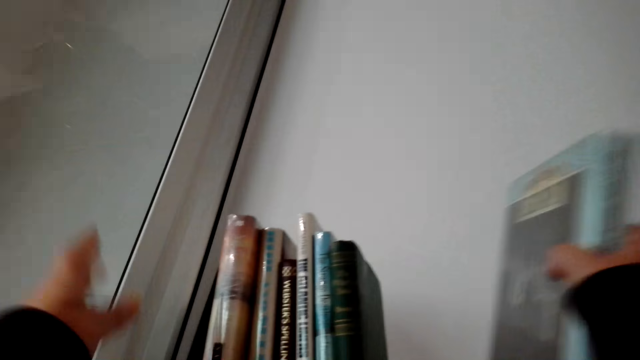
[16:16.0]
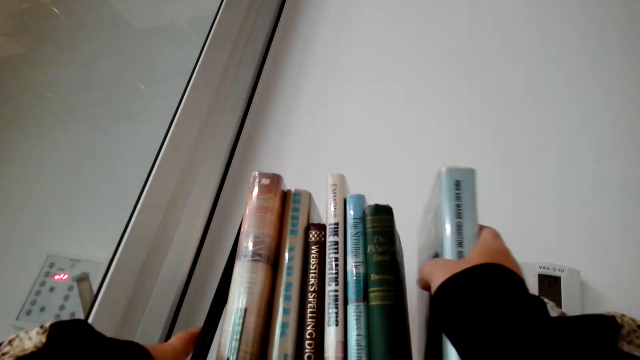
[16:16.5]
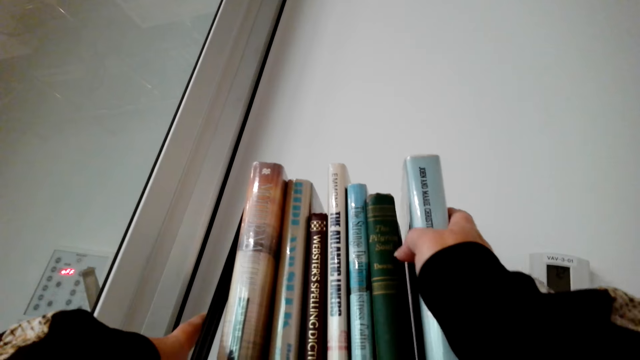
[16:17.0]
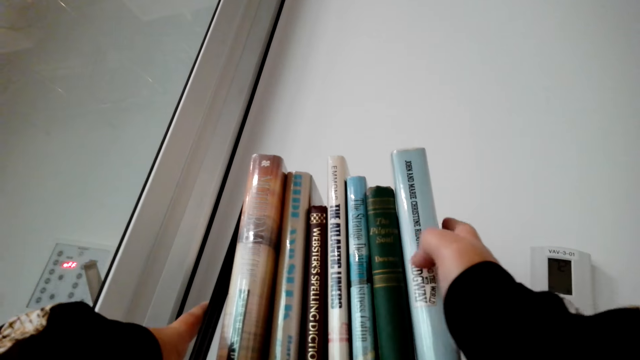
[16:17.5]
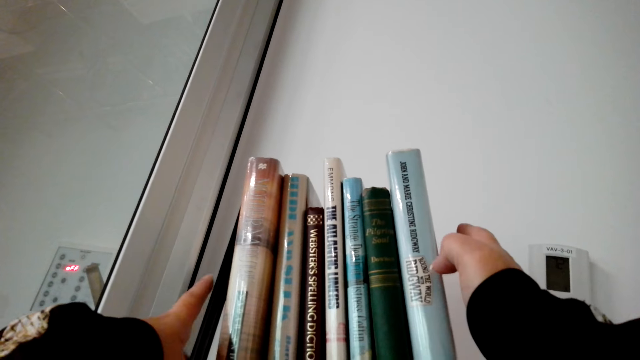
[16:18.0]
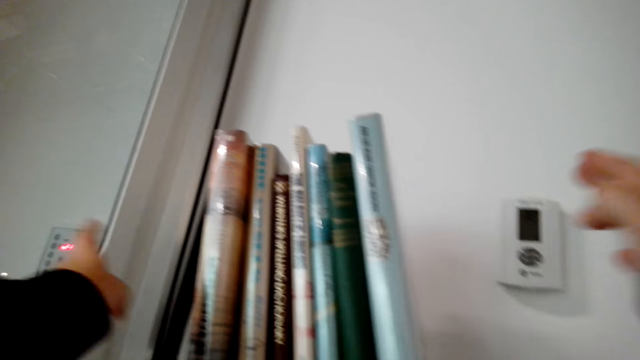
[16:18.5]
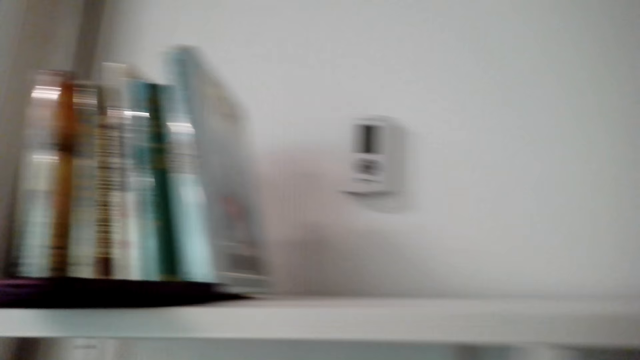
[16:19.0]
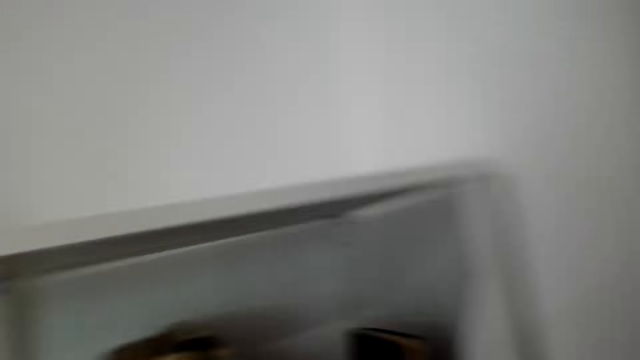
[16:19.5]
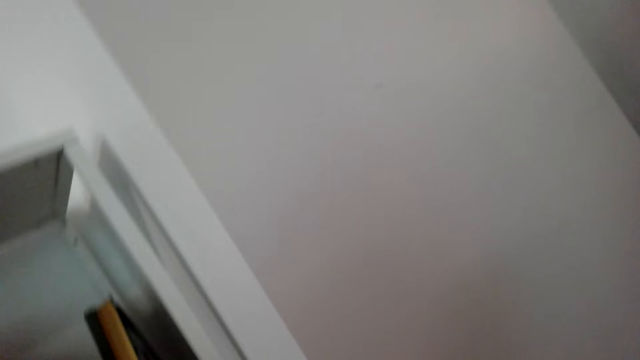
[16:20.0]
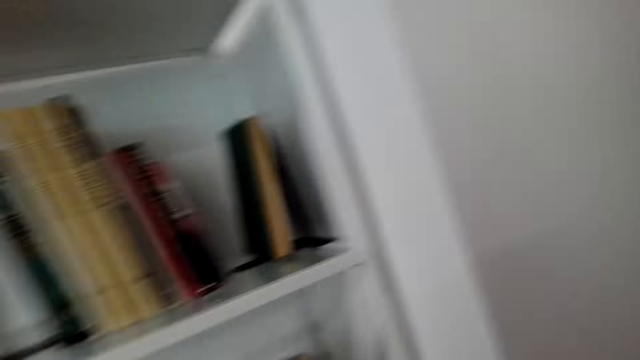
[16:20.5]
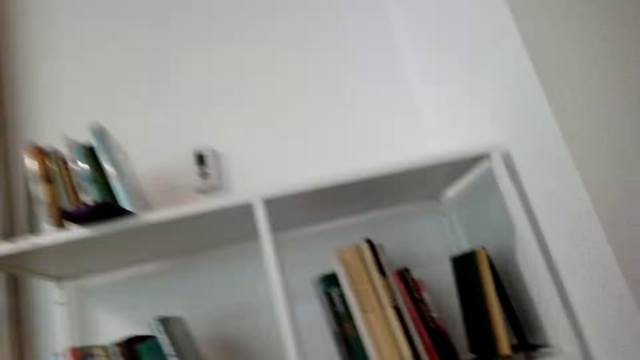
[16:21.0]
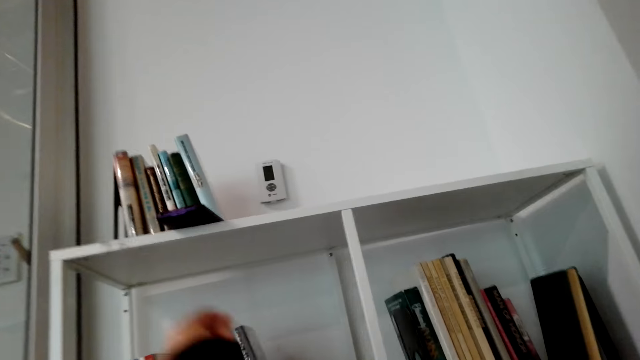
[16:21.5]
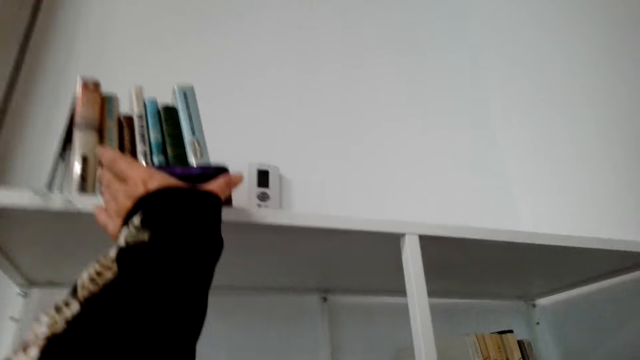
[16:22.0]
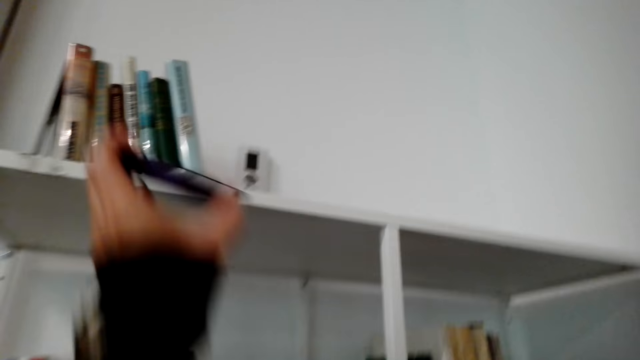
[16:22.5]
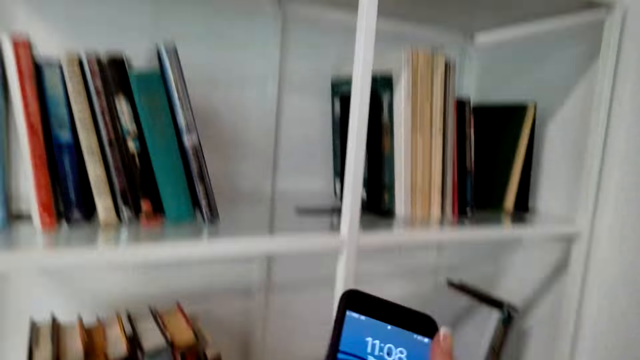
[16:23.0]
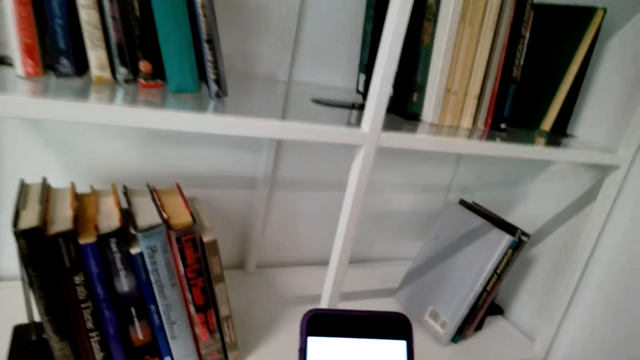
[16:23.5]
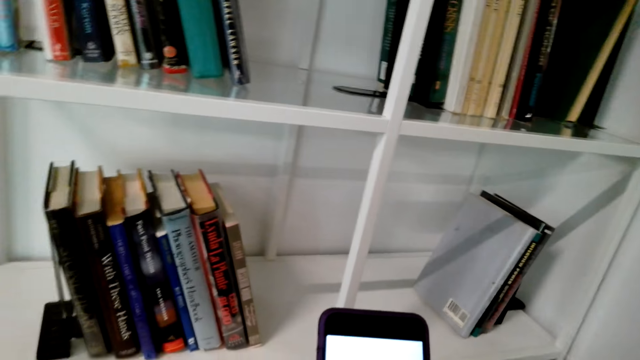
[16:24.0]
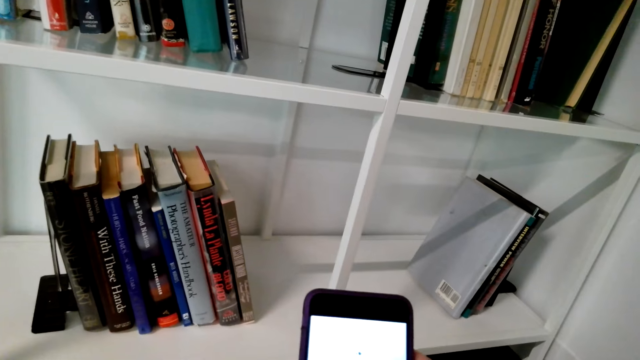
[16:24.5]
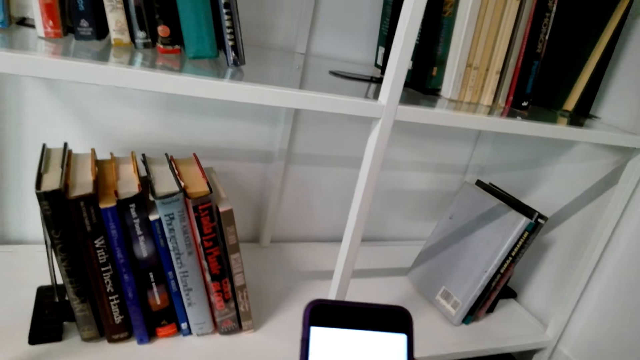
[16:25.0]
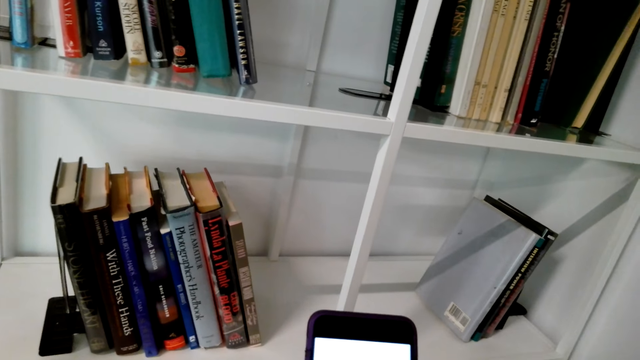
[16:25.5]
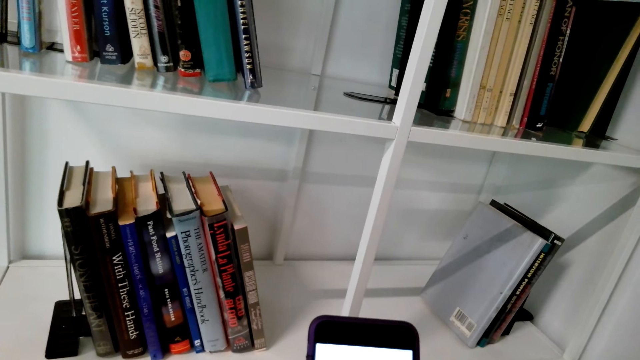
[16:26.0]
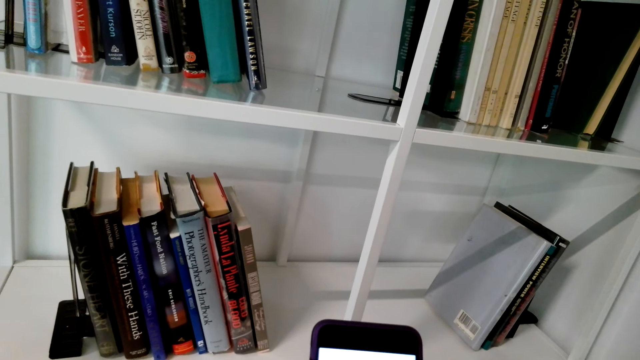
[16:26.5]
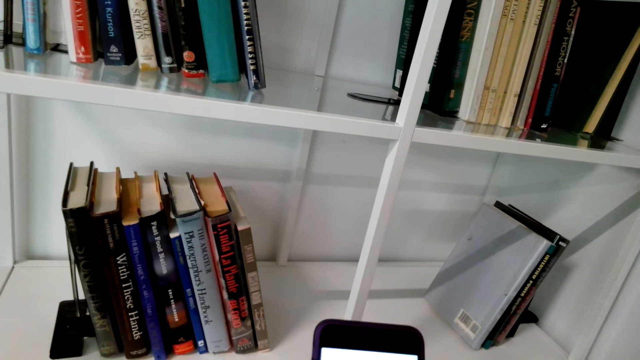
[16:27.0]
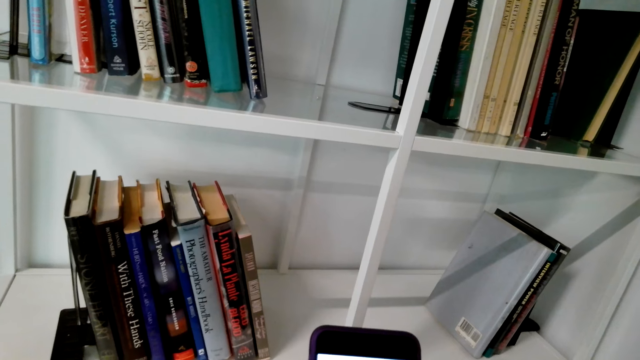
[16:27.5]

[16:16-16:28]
The camera wearer puts a book in the shelf. They pick a phone. They operate the phone.

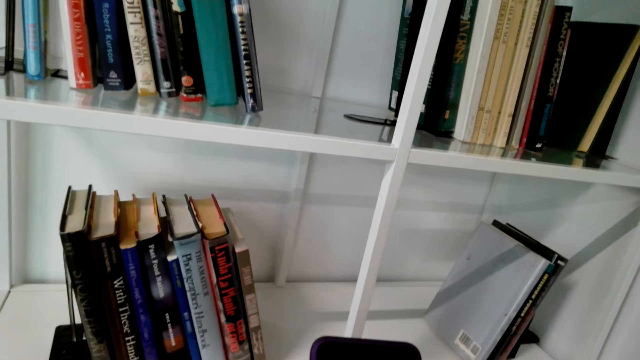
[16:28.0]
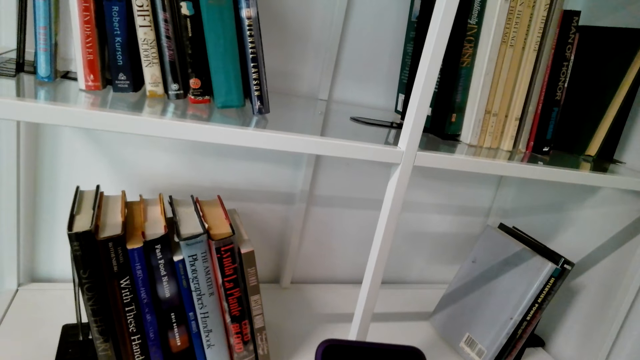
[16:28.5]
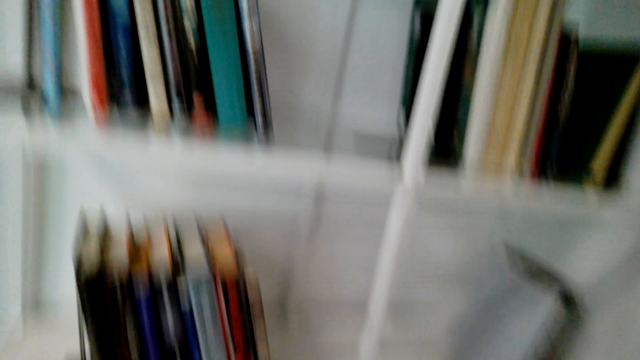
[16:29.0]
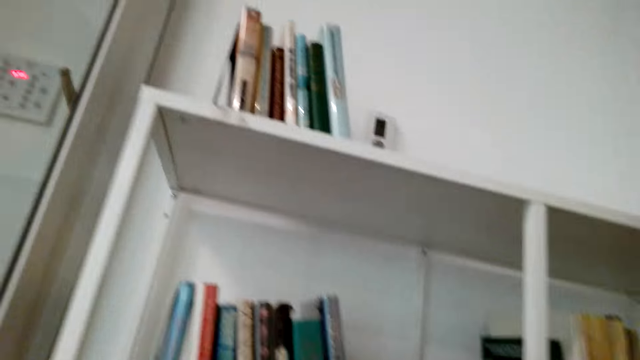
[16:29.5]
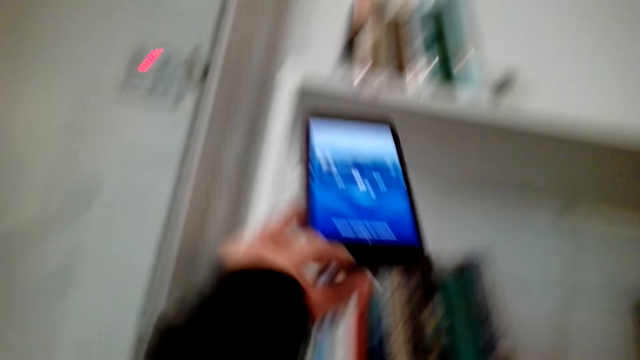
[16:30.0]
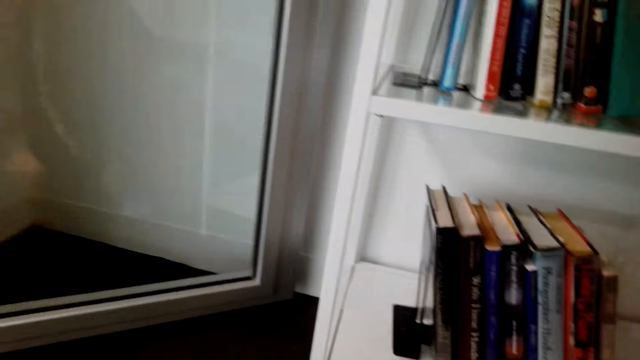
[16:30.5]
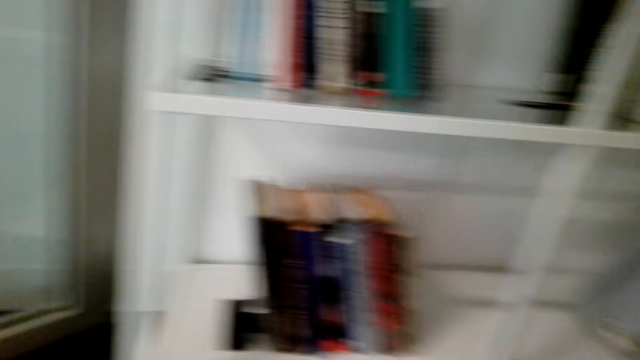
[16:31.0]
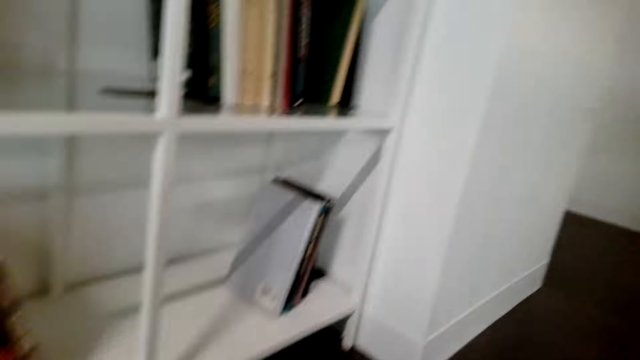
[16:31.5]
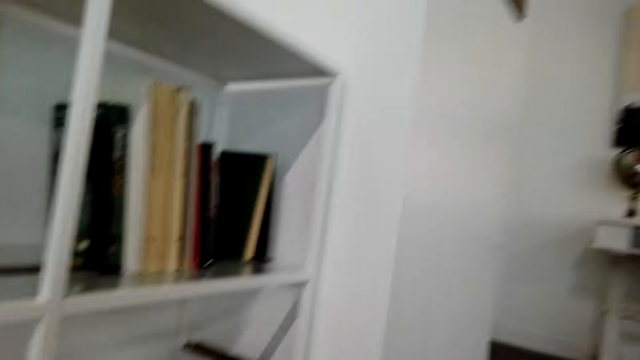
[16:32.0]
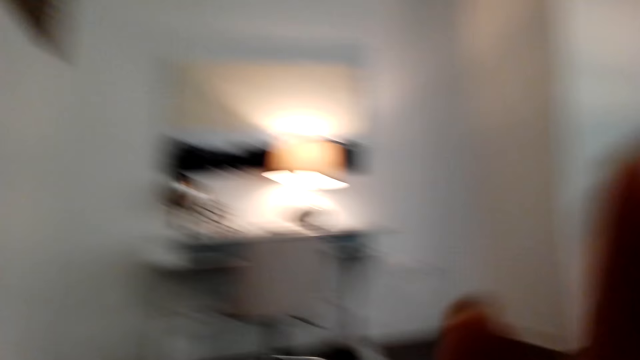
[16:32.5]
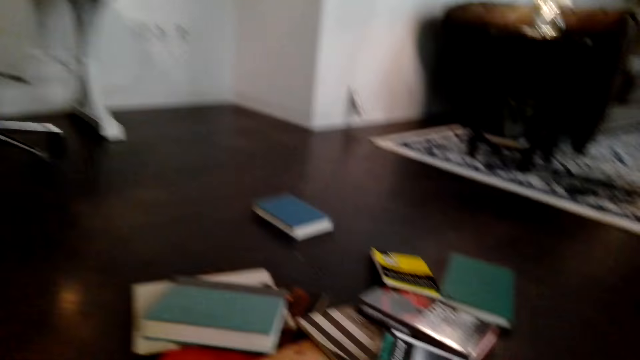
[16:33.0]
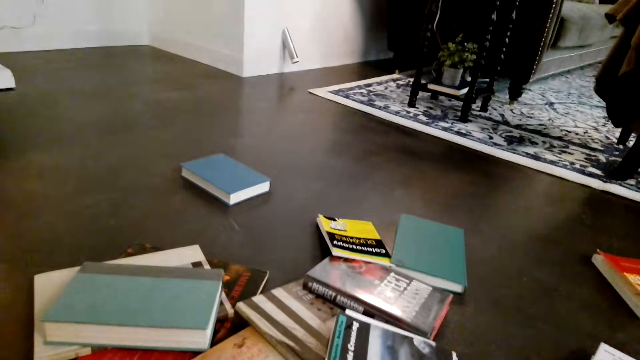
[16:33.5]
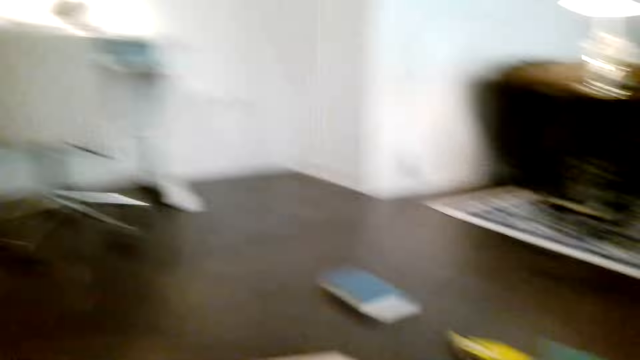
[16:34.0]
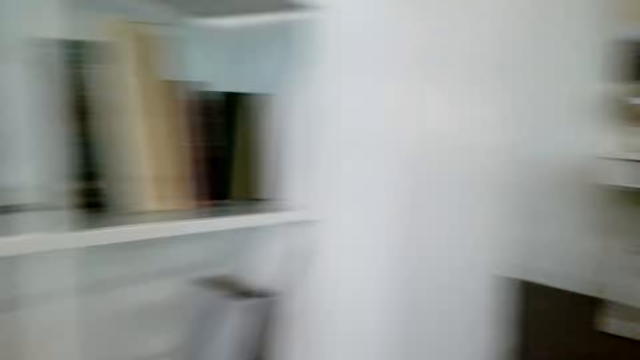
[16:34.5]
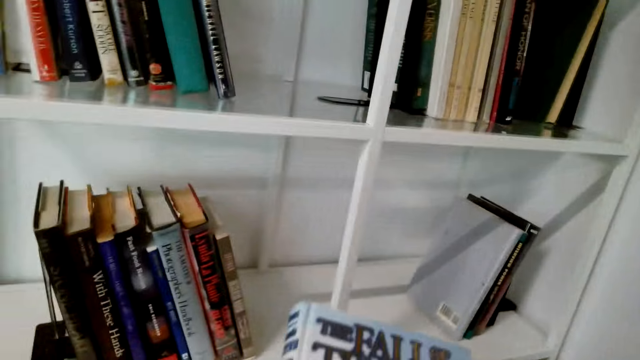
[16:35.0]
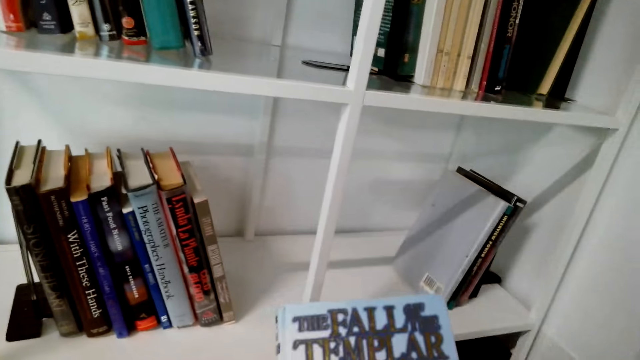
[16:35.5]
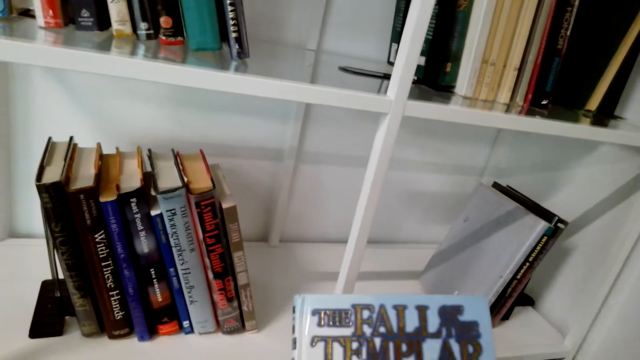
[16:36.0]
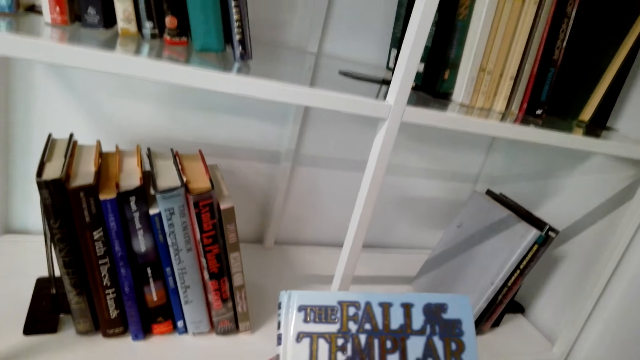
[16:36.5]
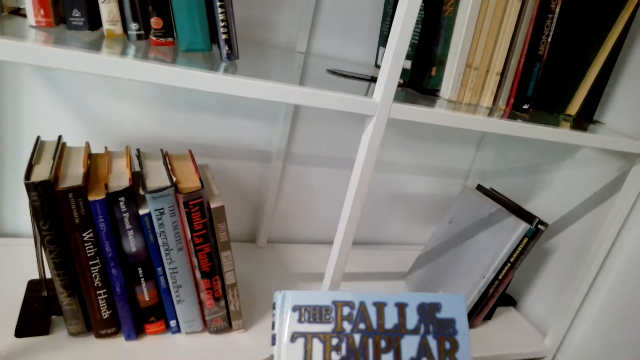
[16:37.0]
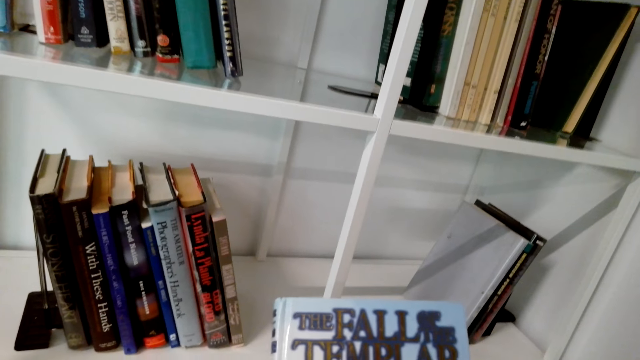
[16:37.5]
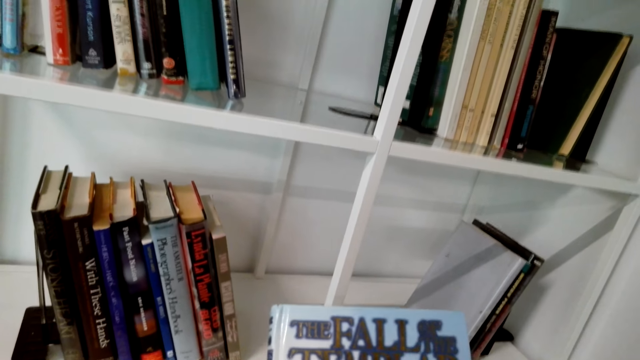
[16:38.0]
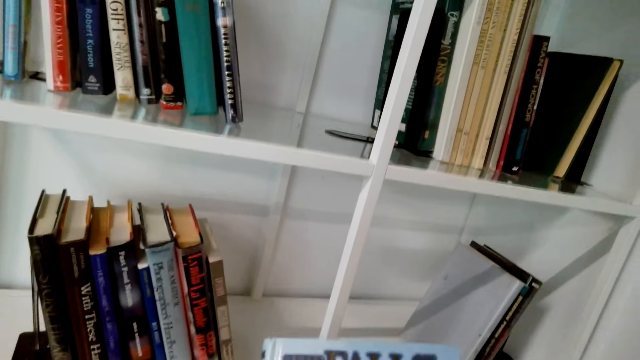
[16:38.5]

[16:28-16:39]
The camera wearer stares around the house. They pick books from the floor. They stare at the book.
